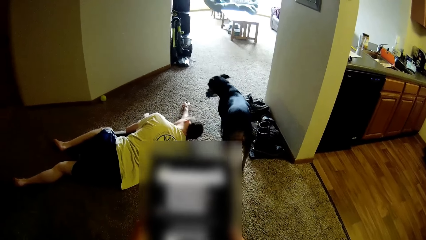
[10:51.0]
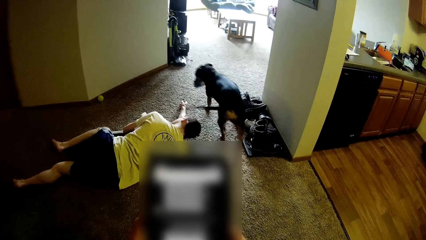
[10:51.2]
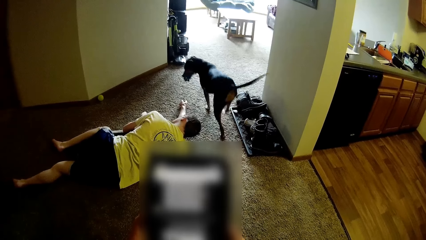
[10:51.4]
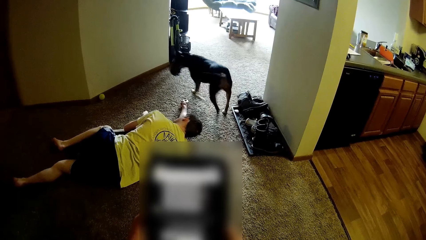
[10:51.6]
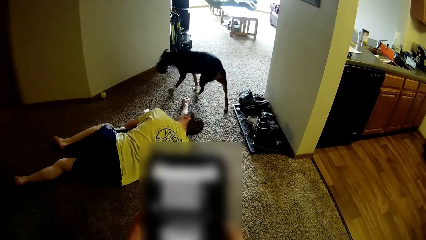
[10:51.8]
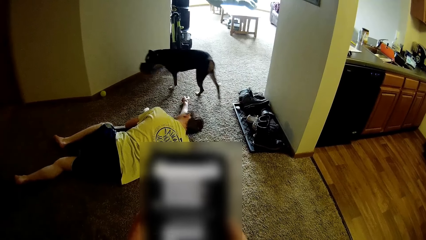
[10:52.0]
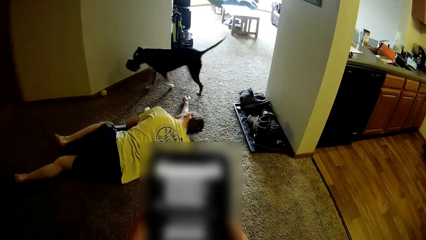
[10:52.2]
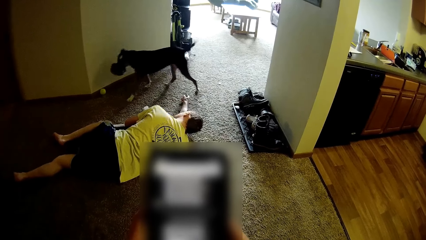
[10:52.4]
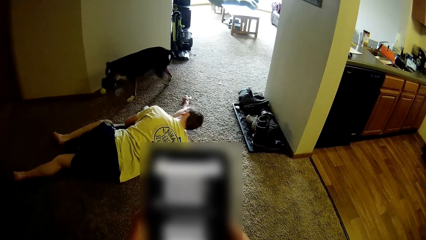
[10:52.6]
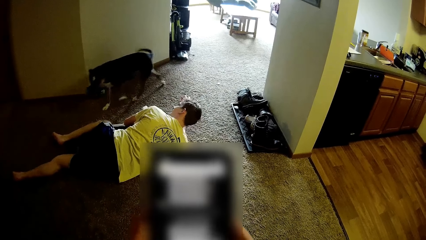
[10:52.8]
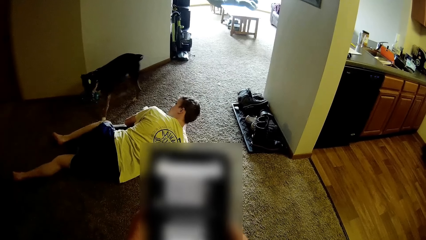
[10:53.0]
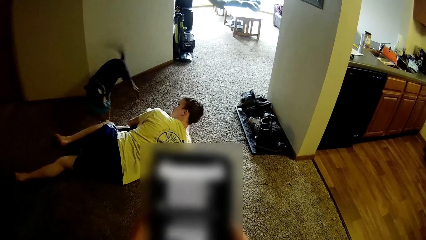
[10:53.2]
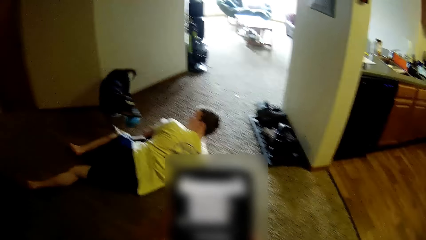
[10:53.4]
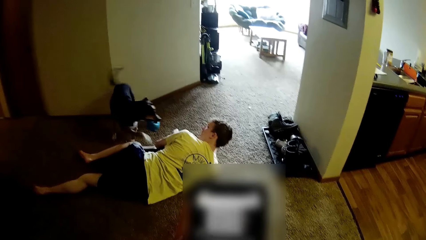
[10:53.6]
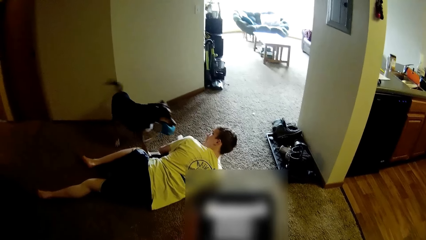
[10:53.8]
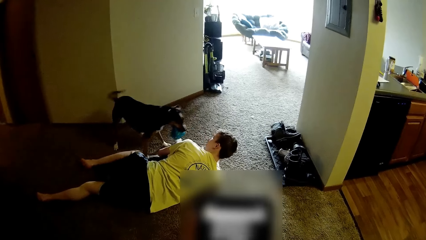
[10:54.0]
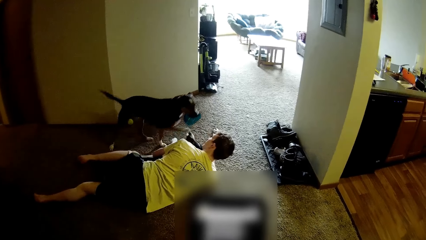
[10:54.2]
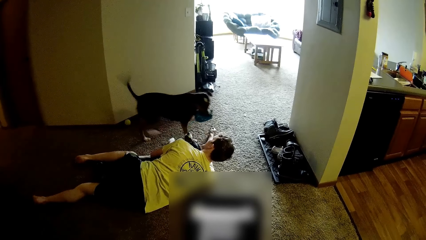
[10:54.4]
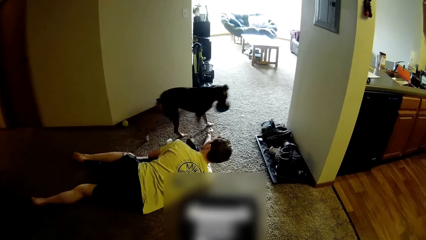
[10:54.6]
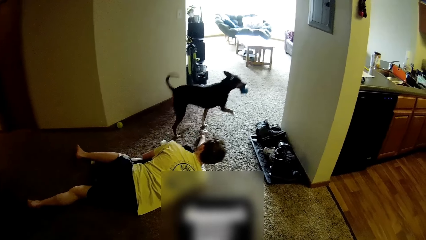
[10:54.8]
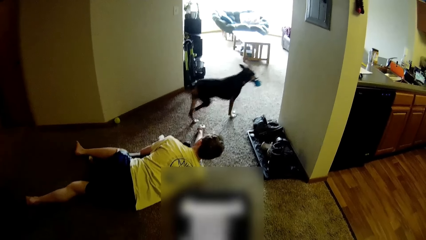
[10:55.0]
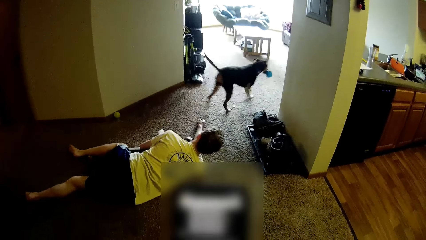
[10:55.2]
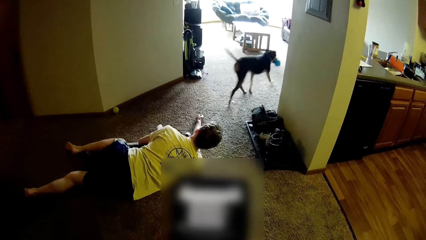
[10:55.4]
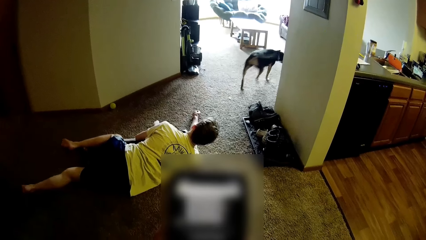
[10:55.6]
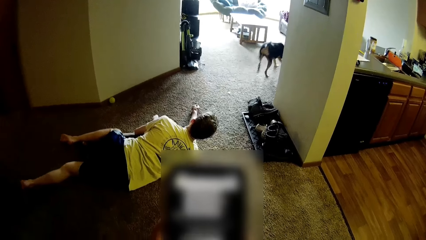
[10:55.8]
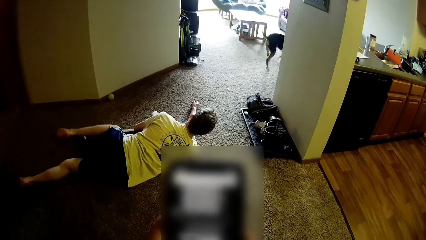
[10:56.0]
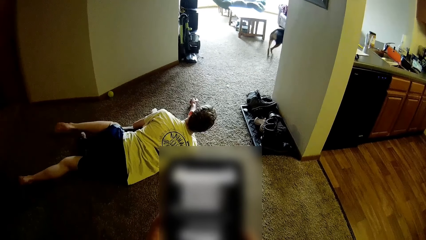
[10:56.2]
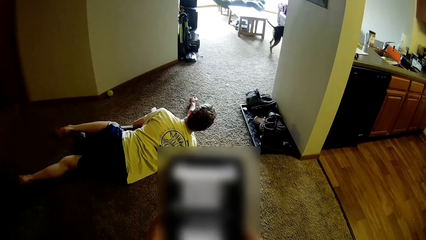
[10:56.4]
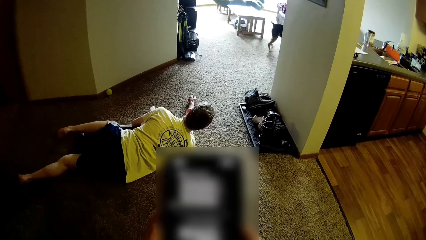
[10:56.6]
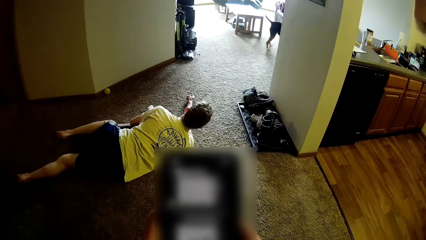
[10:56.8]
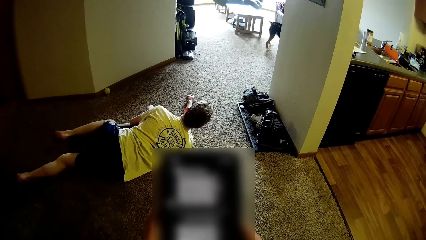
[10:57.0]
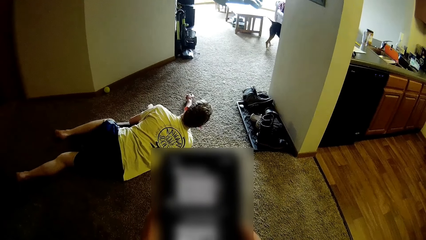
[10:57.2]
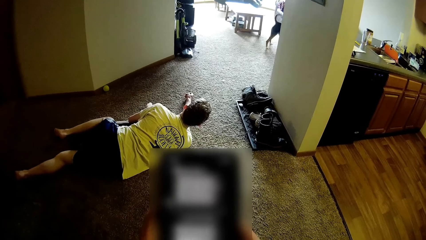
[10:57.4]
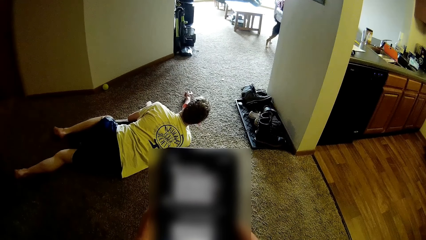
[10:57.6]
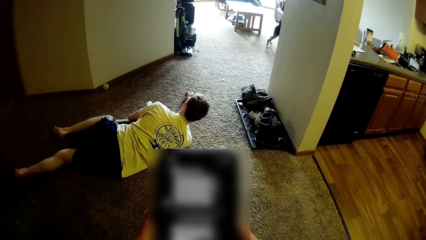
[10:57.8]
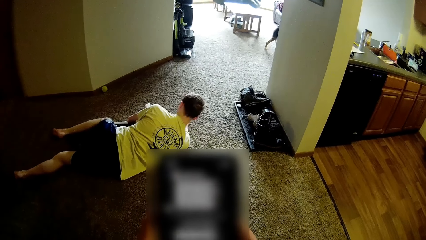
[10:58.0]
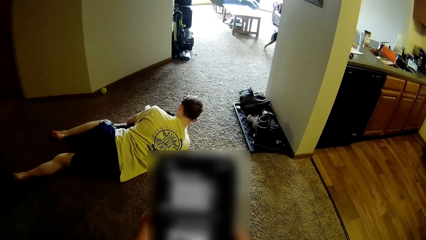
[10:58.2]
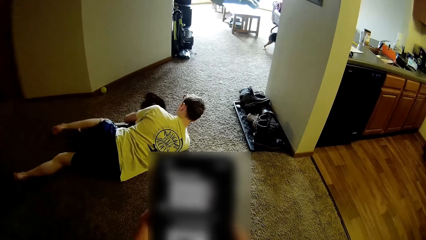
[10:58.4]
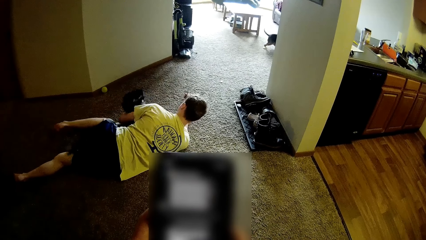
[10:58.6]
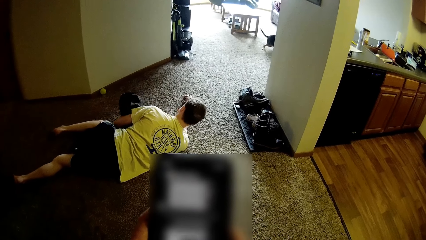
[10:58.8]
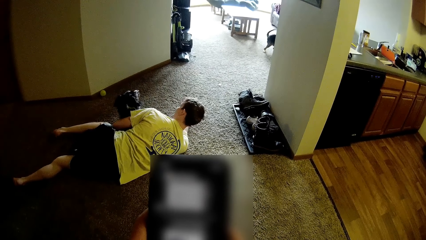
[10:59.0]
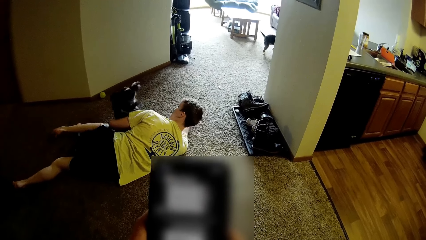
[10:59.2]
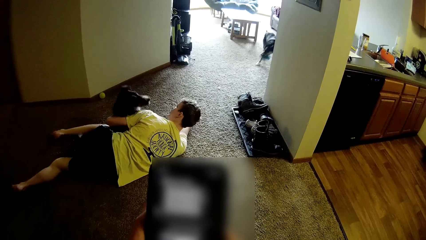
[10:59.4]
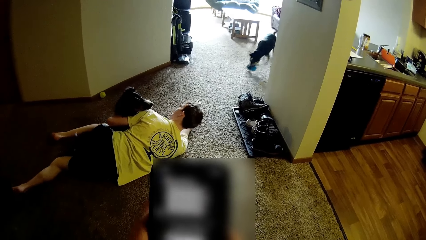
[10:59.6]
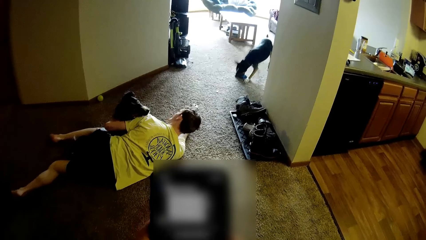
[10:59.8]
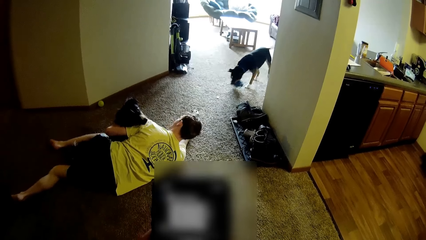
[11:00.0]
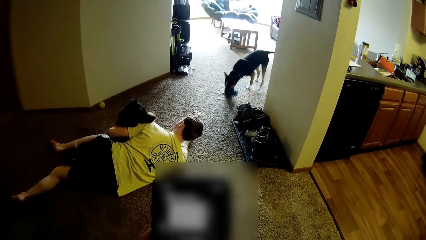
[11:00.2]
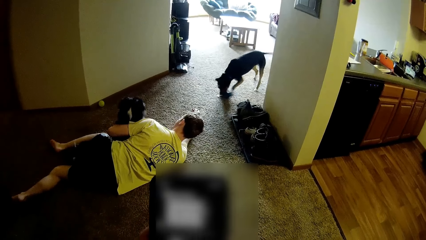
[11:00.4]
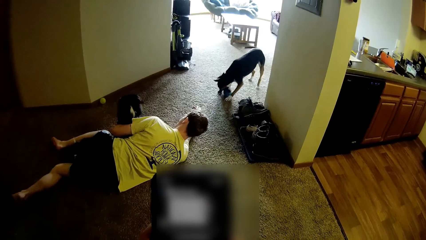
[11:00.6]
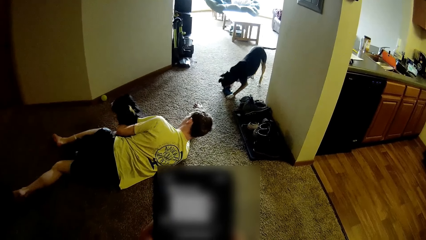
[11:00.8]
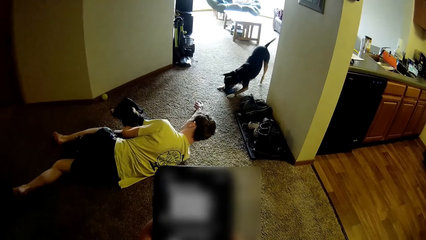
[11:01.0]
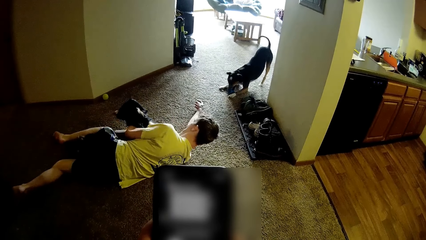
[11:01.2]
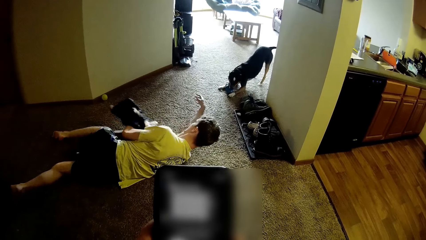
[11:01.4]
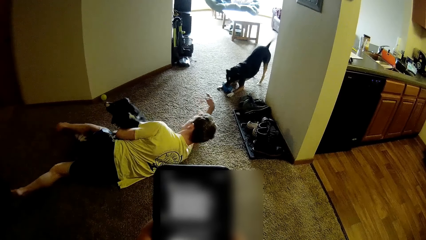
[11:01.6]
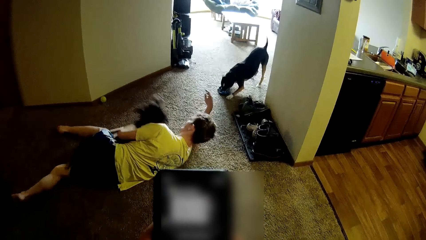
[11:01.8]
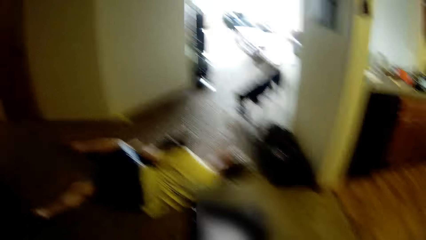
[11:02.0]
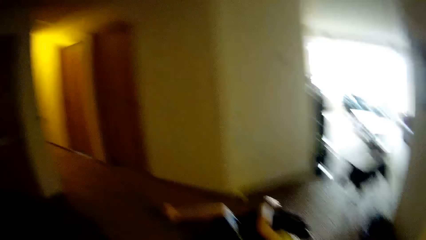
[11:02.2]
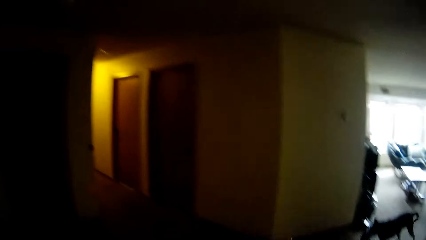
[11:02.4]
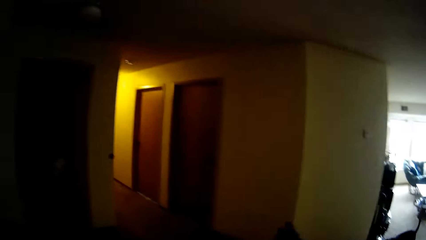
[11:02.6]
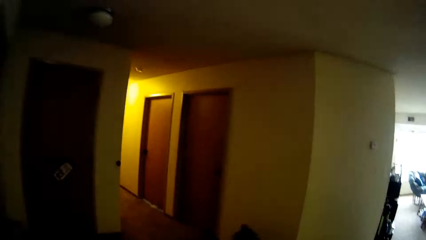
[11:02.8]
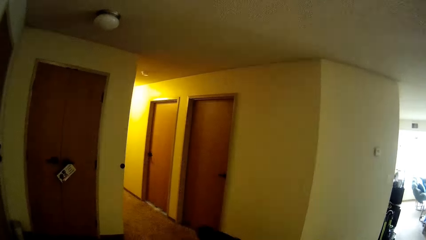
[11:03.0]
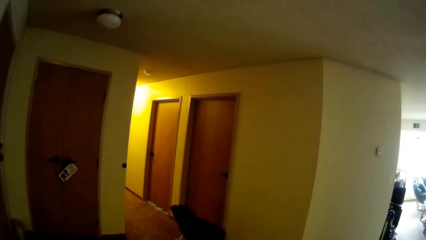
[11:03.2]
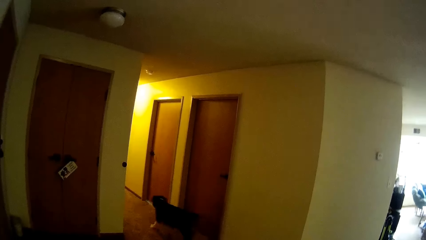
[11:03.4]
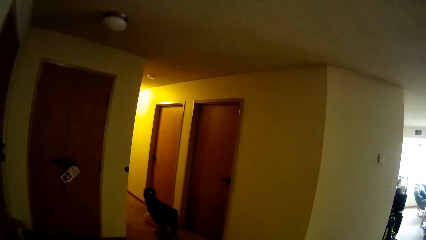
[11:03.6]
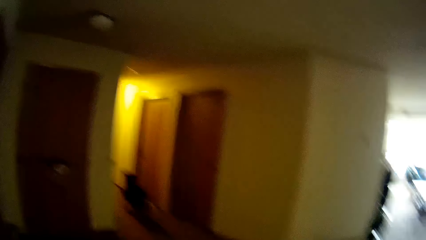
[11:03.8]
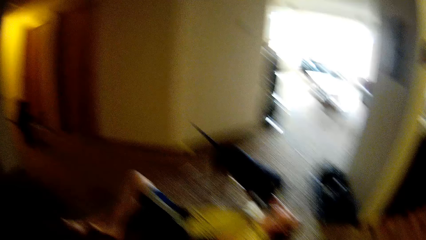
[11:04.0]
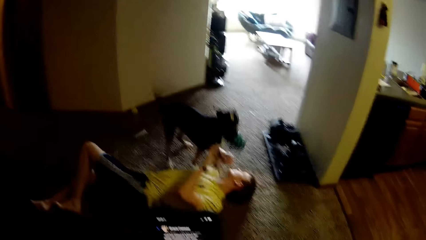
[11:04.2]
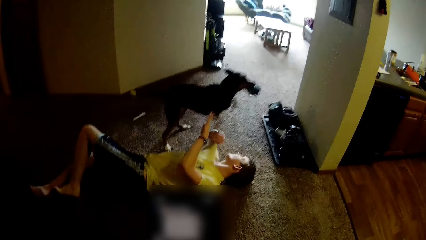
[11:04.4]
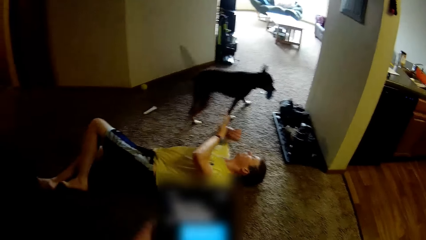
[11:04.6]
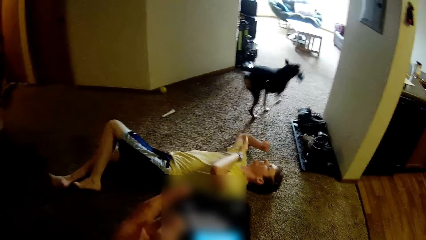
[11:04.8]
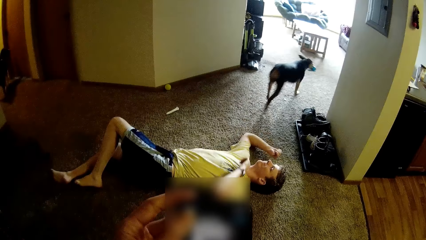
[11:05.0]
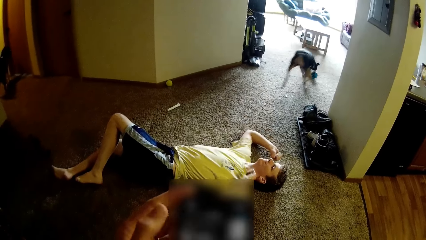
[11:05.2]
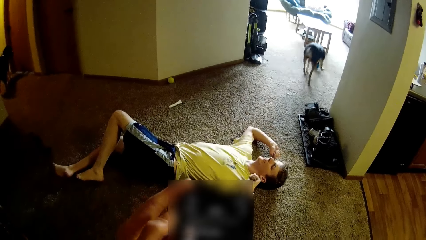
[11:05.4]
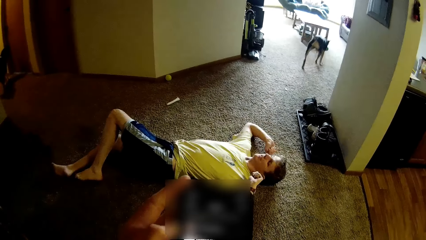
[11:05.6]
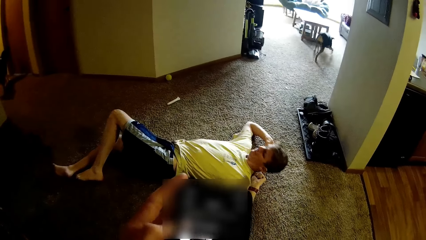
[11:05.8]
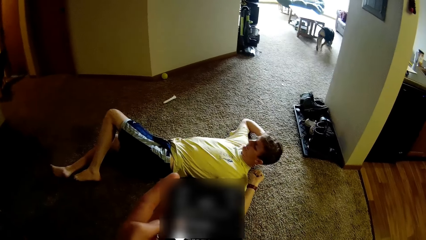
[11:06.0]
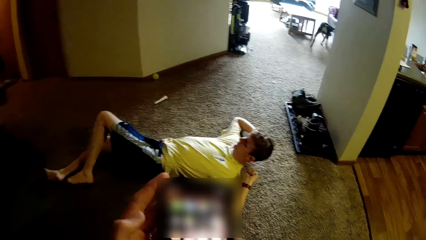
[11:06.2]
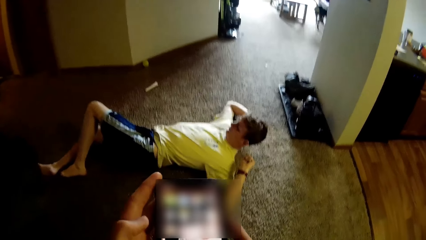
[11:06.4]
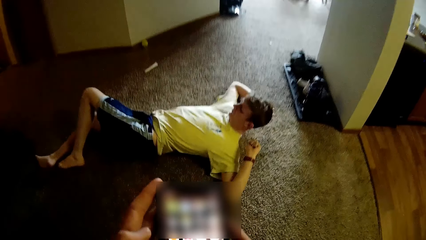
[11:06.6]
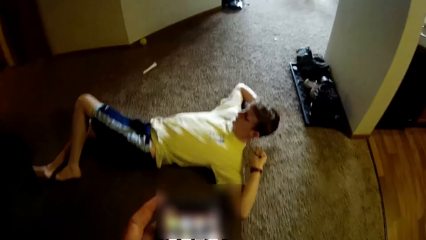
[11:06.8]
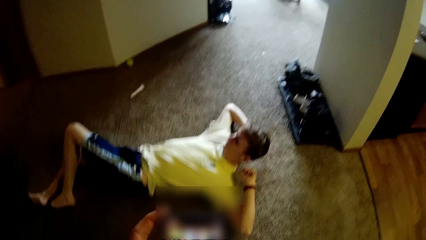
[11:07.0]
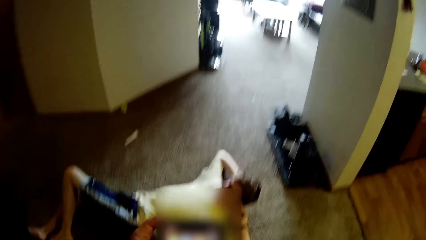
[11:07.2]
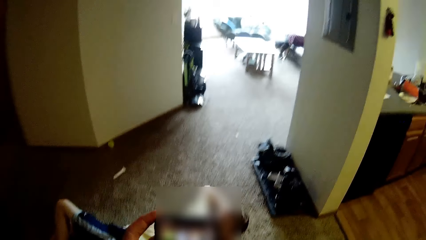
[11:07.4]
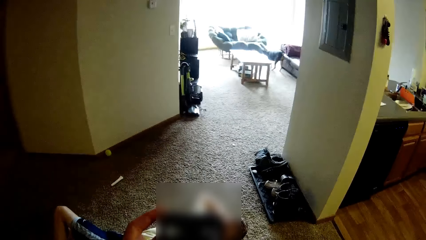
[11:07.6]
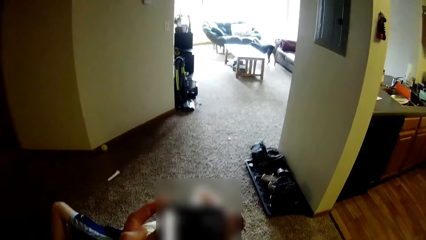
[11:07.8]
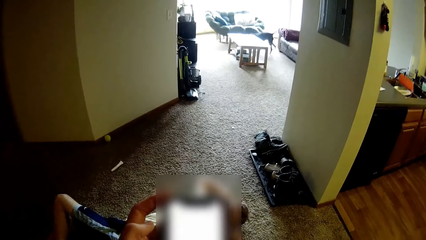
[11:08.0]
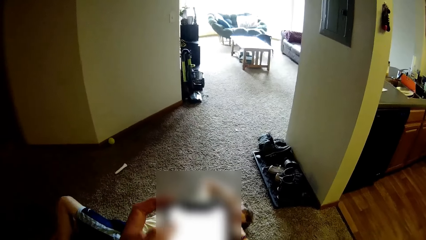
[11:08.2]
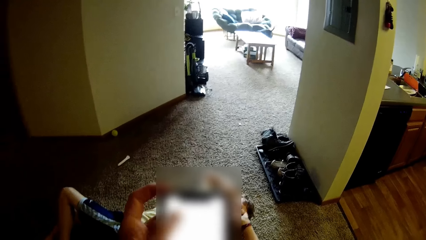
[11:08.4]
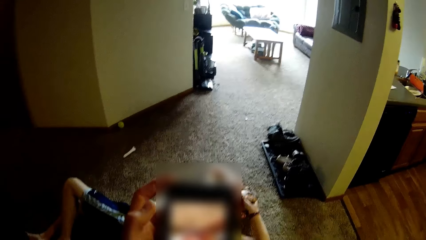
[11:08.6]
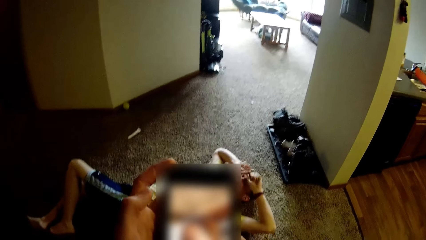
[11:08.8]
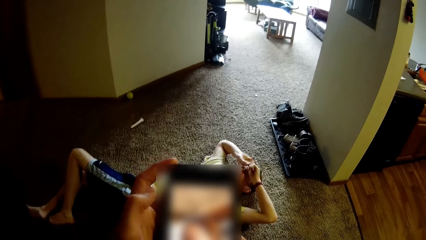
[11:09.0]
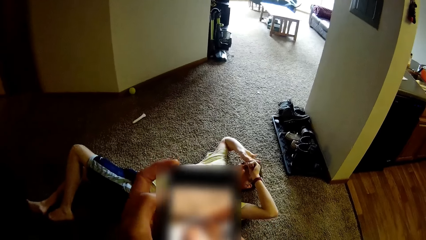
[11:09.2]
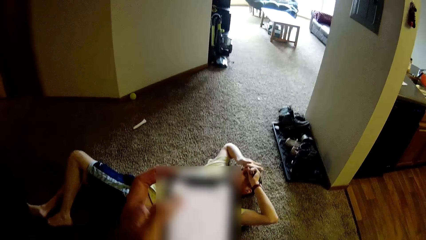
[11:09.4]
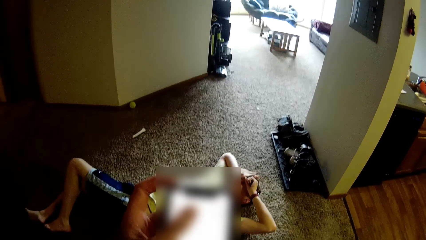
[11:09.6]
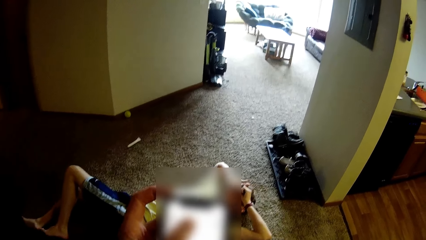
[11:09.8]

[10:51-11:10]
A man puts the head on the hand. The man lifts up the head. The man looks at the dog. The man holds the dog. The camera wearer looks at the dog. They look at the man. The man lifts up the head. The camera wearer dials the phone.
